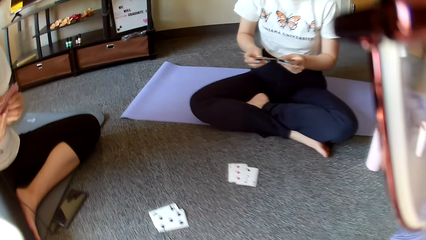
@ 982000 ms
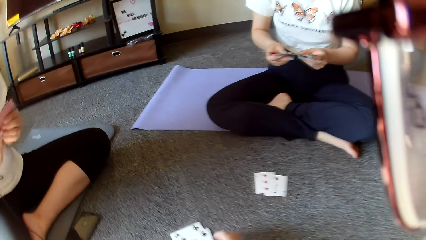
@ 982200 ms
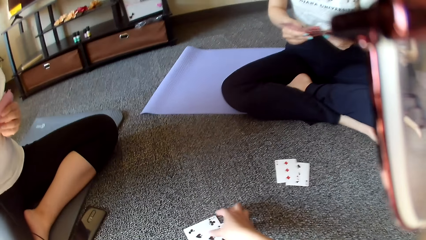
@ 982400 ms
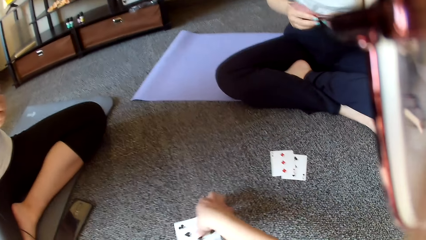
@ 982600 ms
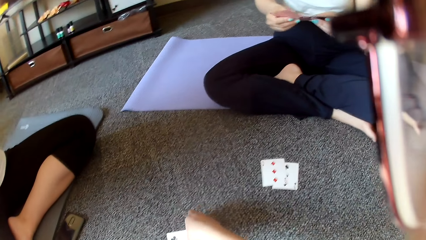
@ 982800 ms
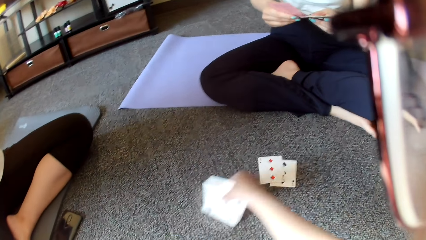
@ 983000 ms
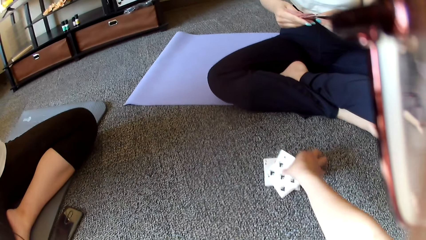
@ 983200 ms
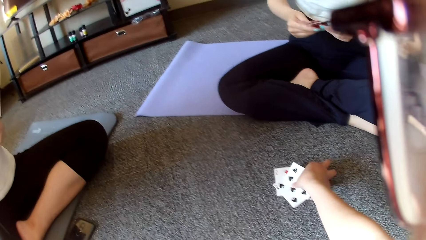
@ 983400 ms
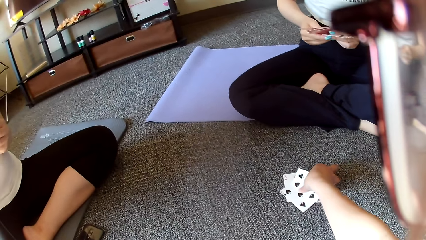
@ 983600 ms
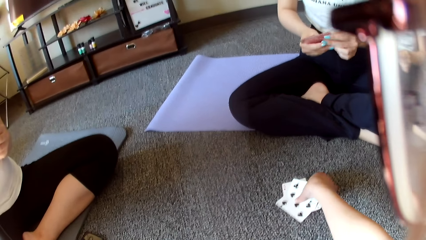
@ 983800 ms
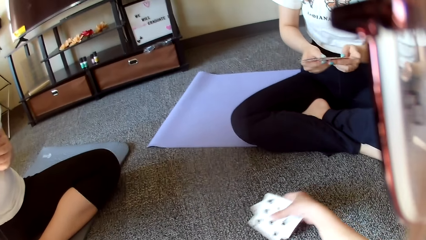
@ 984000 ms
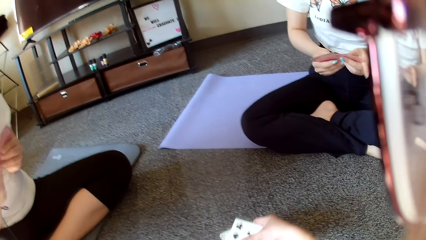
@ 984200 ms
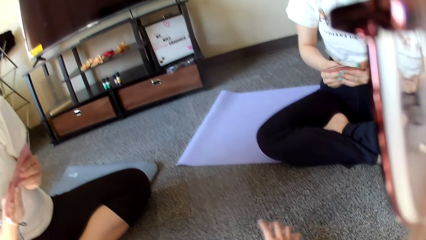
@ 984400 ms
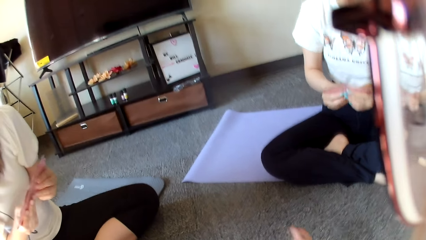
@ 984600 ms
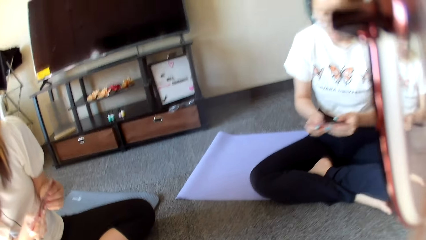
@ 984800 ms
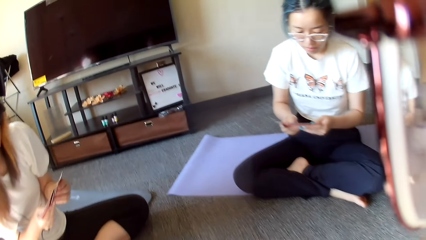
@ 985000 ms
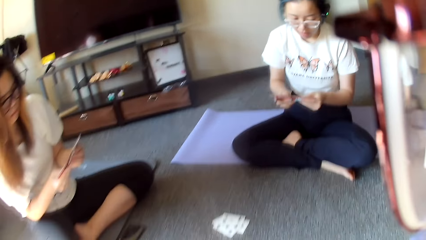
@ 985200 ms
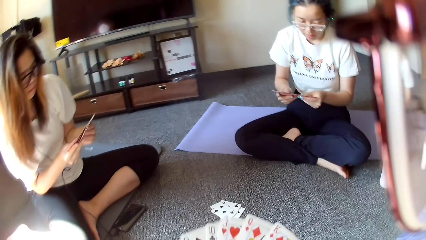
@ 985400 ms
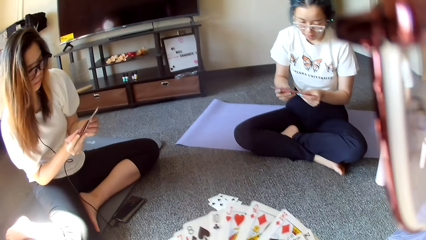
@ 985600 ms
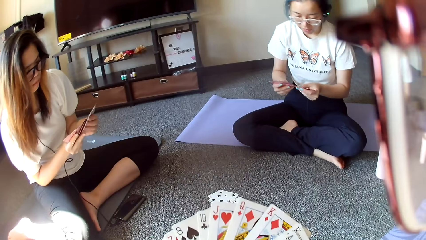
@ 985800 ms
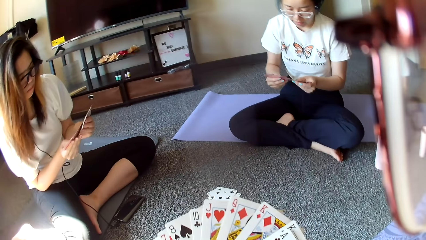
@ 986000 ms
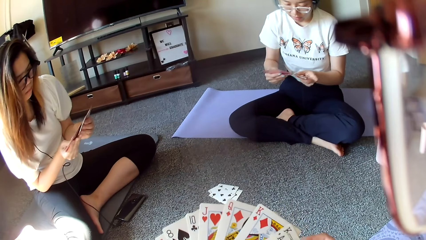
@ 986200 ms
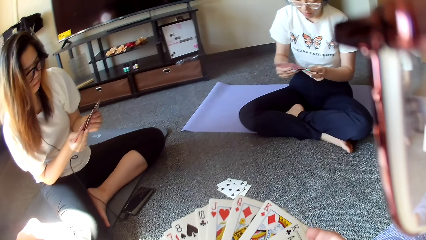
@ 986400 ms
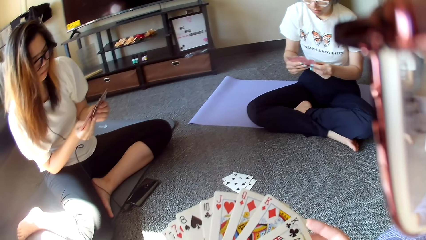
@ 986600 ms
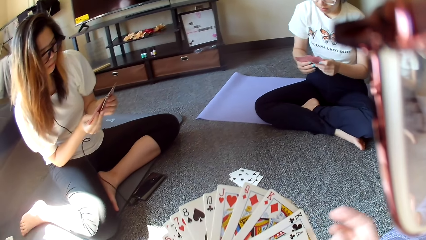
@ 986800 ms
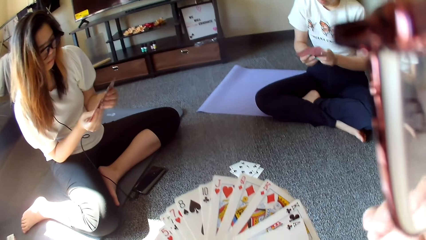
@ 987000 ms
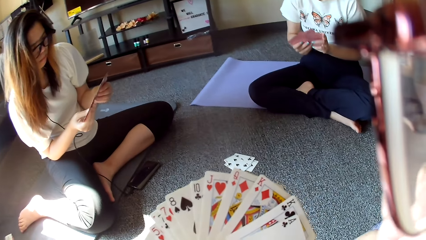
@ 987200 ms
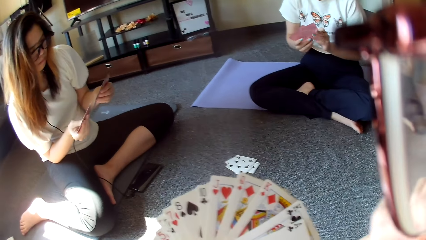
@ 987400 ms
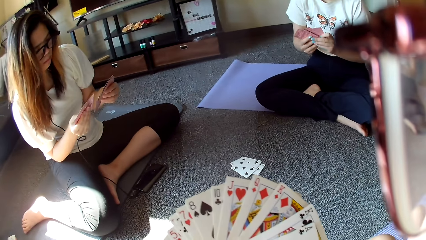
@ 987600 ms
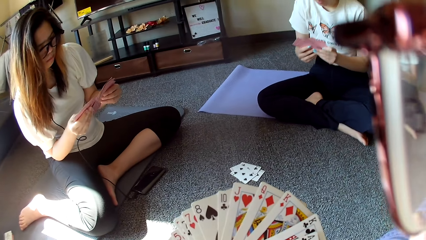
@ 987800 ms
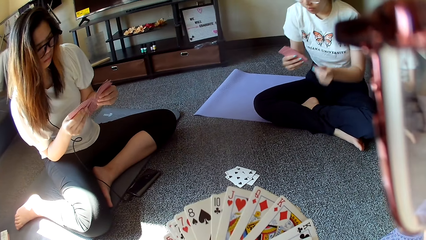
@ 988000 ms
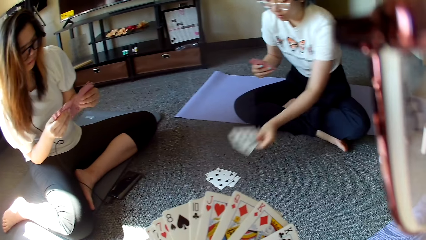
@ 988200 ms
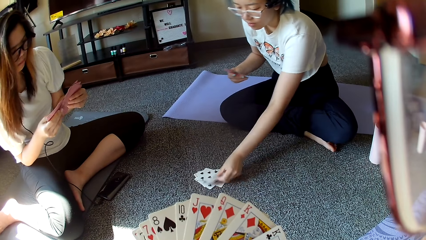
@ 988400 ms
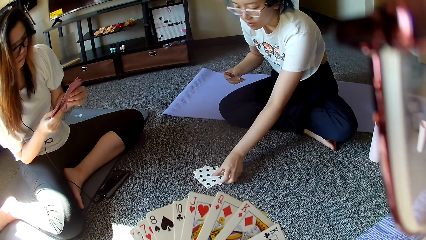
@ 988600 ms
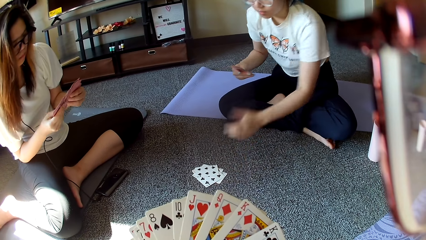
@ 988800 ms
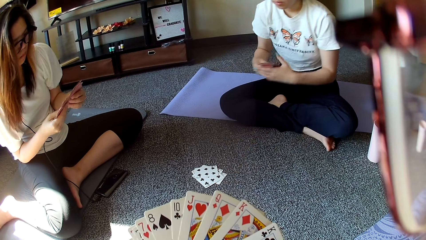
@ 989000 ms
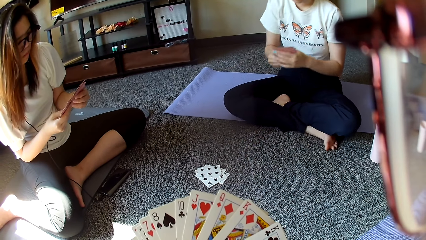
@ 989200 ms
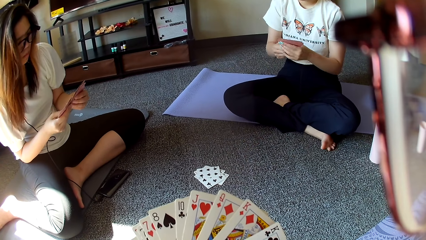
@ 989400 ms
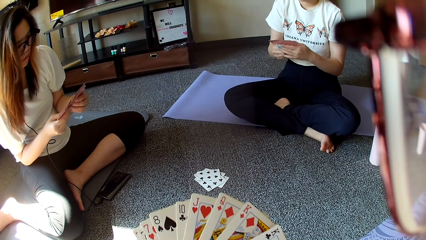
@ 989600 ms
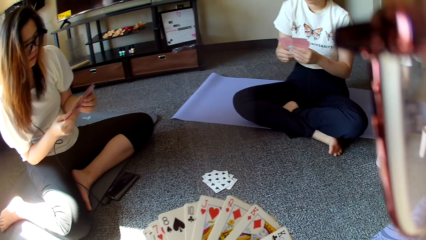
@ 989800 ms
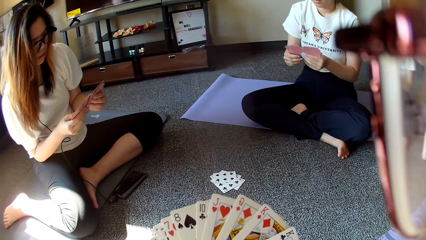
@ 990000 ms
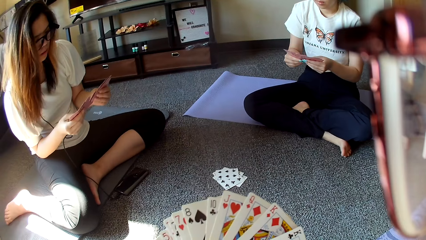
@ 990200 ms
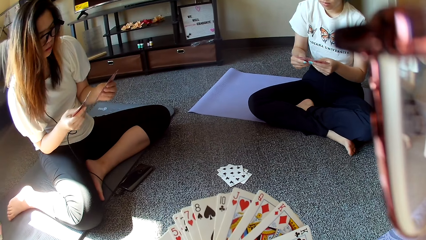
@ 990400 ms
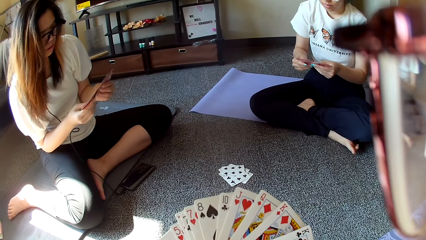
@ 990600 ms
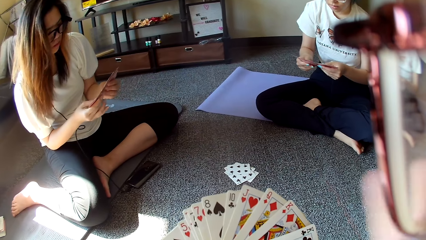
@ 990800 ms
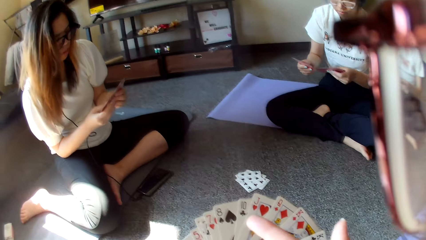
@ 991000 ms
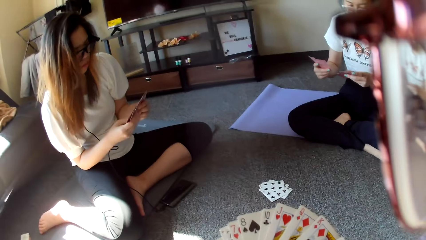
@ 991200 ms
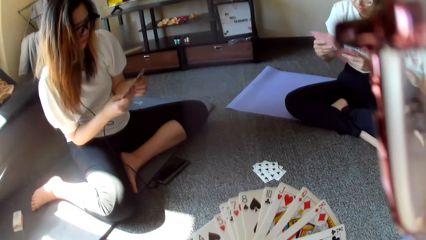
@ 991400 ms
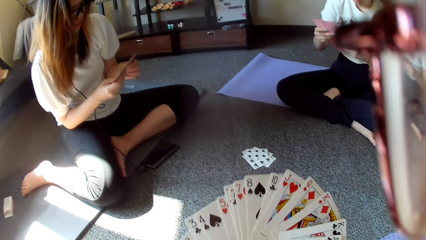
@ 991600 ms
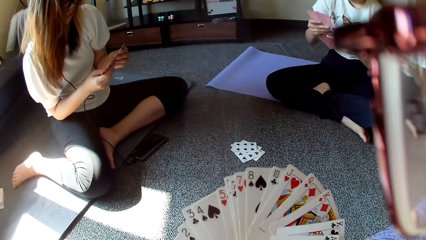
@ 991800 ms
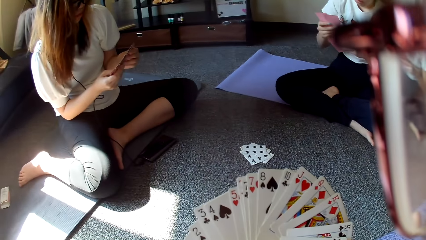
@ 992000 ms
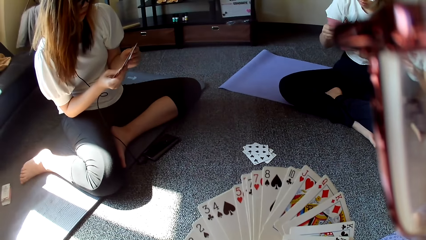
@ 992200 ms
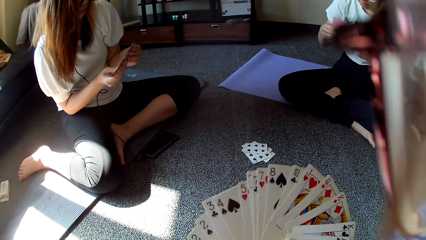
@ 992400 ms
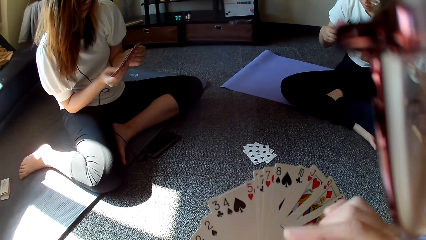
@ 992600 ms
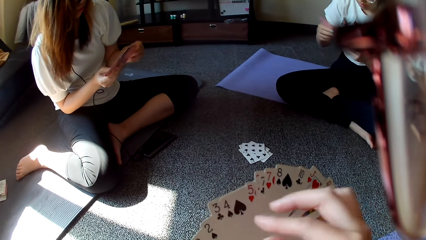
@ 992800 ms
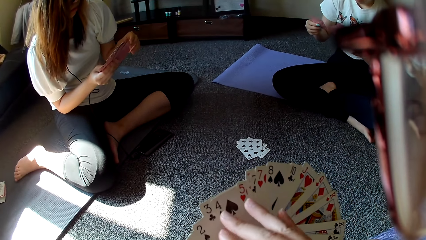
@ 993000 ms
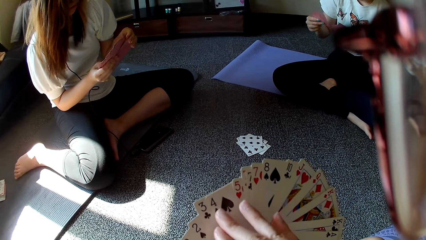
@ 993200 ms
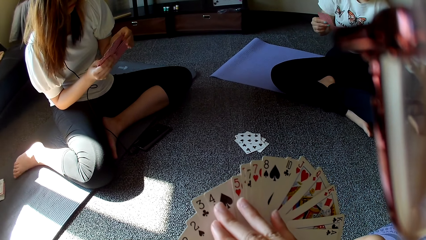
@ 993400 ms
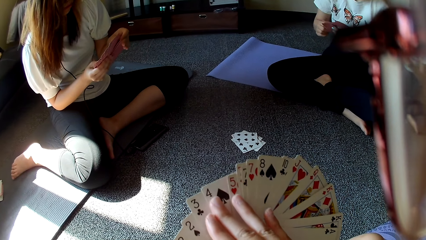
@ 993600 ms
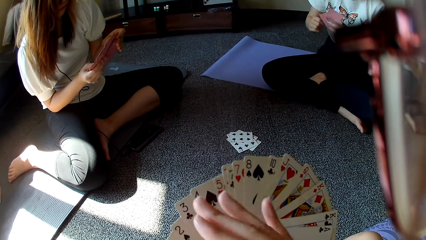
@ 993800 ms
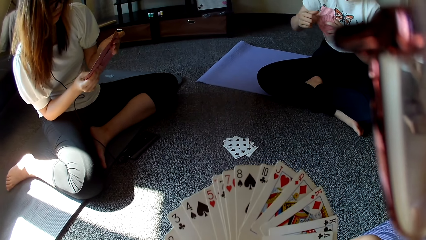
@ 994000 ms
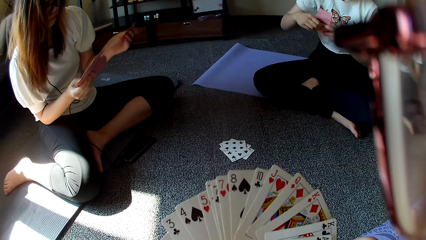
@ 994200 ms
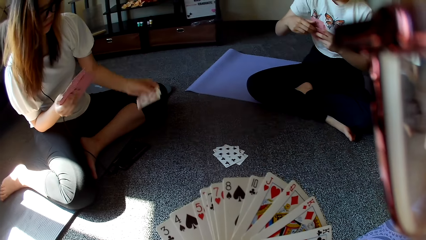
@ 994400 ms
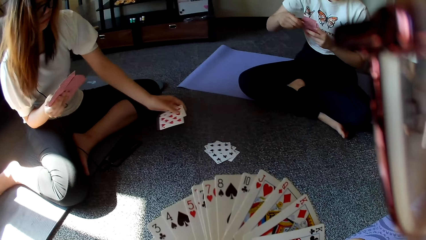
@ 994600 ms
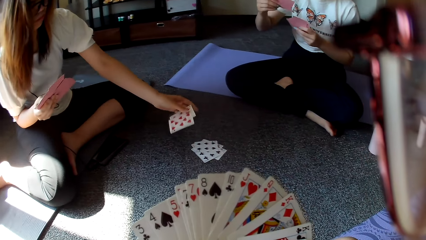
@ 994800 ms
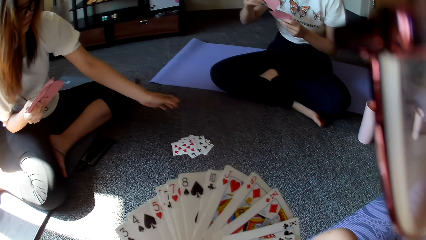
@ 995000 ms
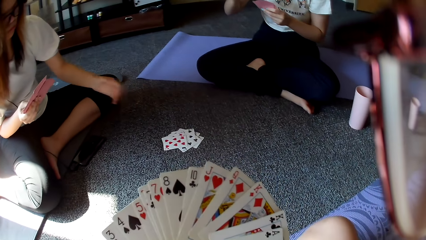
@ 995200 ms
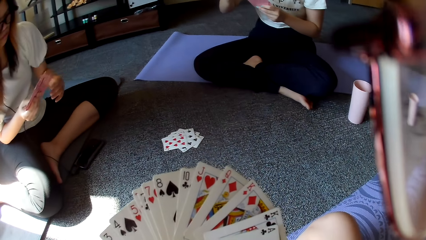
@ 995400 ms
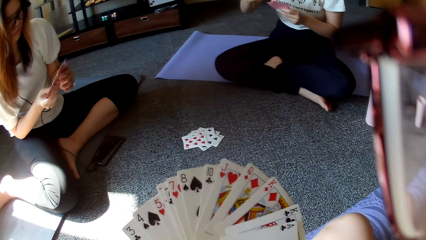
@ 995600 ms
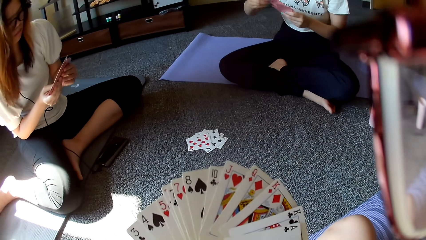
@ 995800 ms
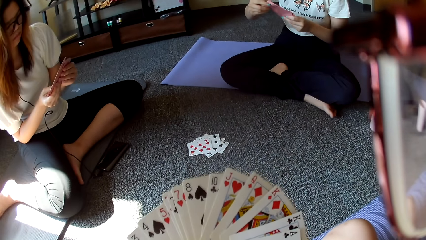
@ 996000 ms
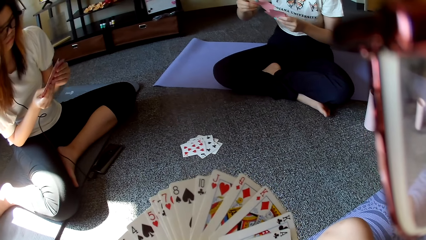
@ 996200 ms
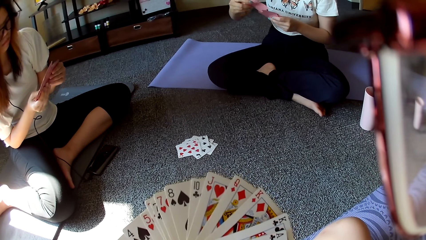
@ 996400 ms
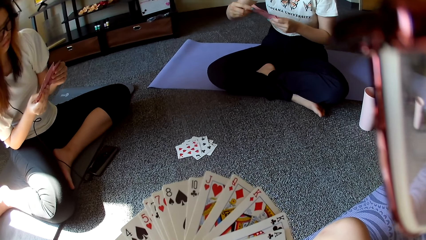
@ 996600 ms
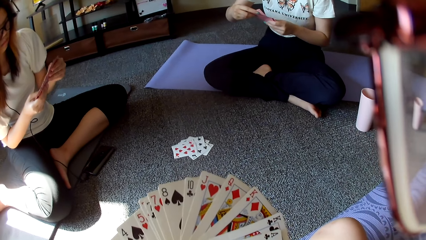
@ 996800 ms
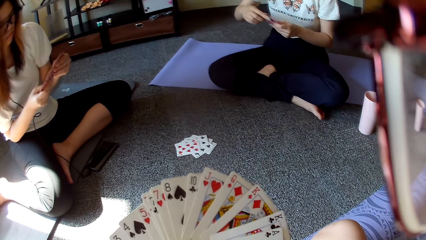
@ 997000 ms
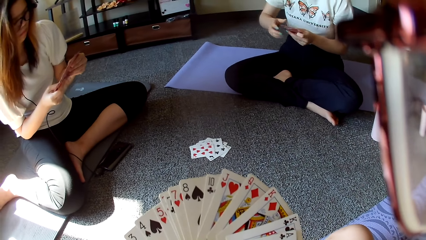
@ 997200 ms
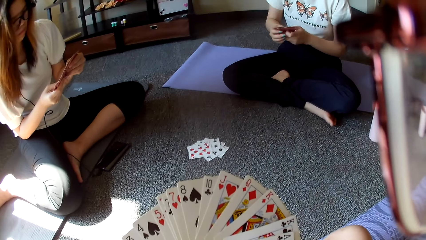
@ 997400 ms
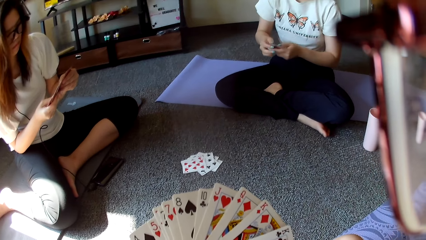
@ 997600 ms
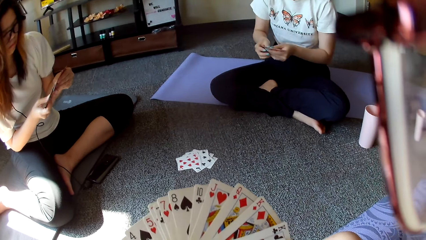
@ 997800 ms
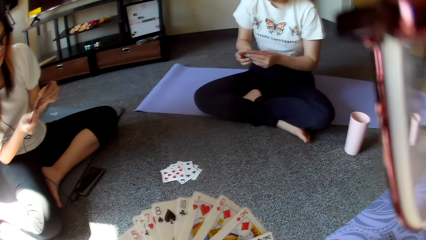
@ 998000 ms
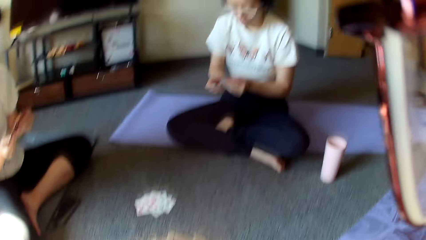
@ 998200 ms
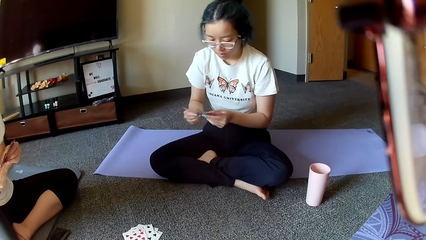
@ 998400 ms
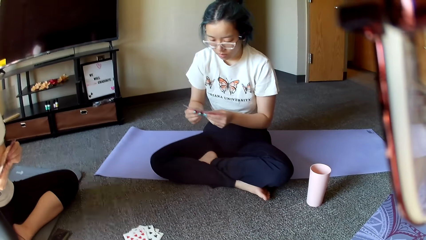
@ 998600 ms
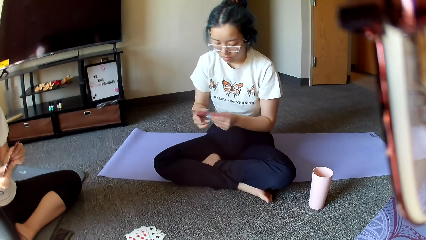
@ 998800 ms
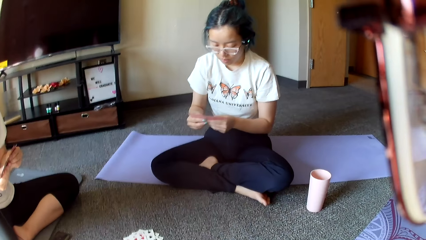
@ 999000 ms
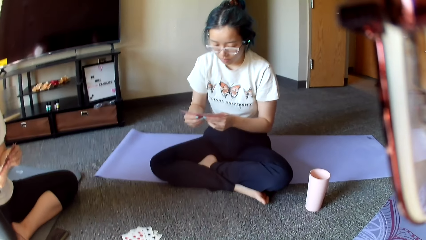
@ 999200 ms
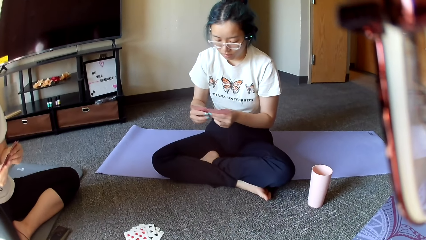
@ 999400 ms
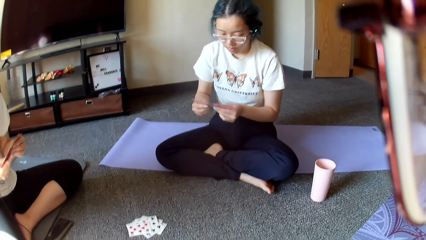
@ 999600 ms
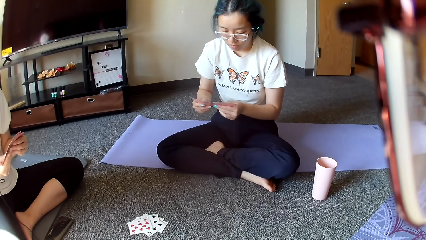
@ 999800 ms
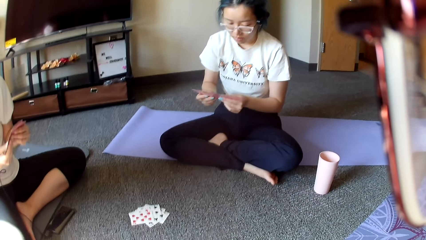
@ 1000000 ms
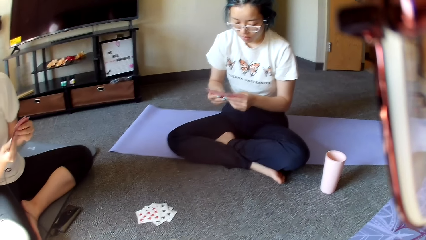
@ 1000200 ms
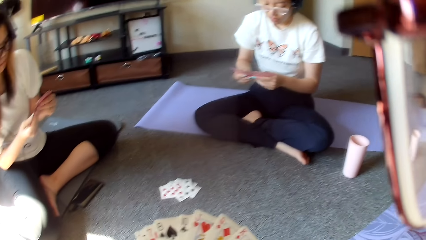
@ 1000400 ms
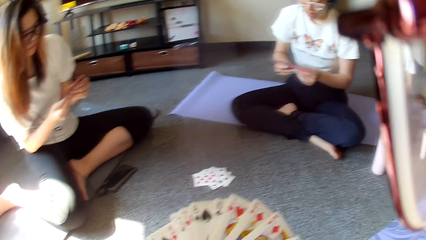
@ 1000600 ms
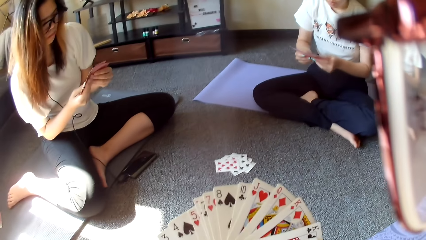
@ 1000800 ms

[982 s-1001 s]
The camera wearer collects the cards. A person plays. The person puts the card down. Another person plays. The other person puts the card down.
